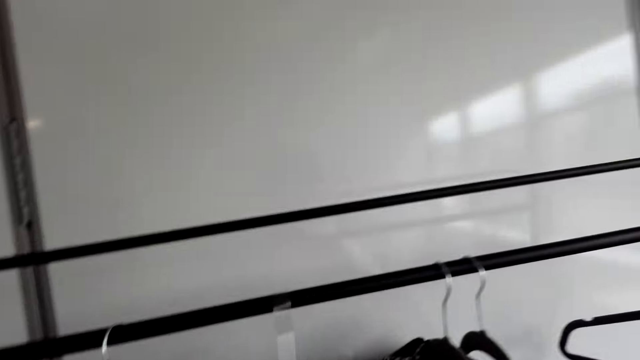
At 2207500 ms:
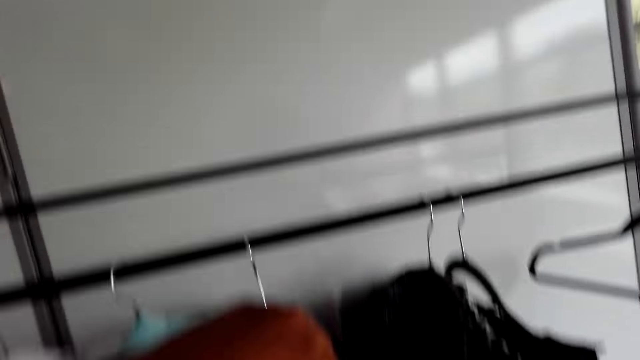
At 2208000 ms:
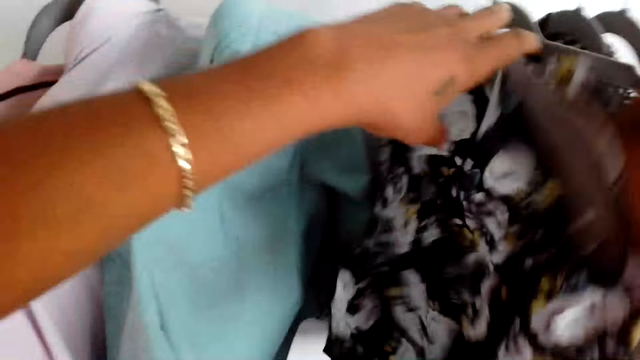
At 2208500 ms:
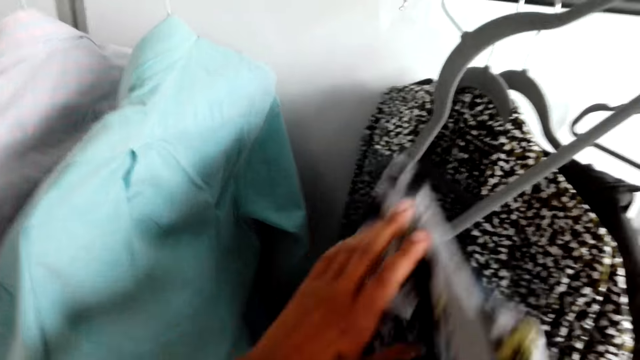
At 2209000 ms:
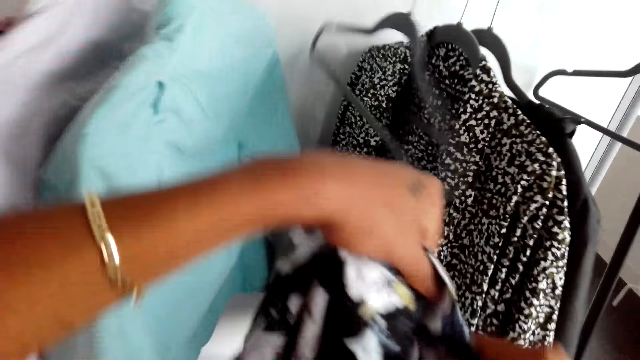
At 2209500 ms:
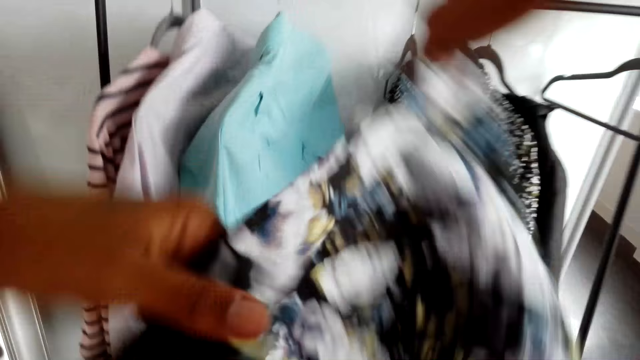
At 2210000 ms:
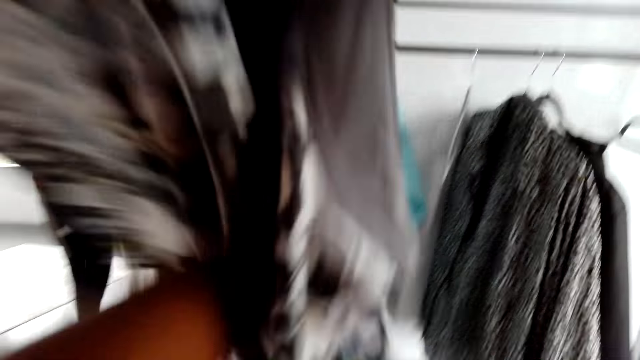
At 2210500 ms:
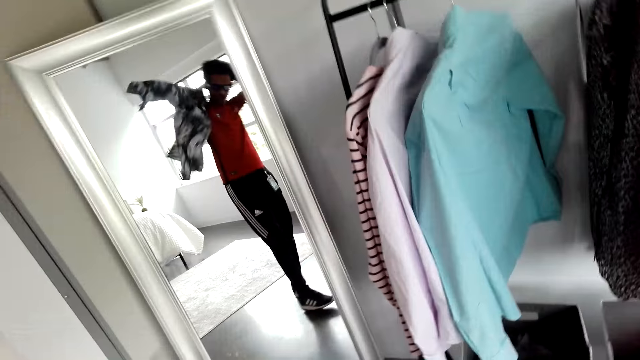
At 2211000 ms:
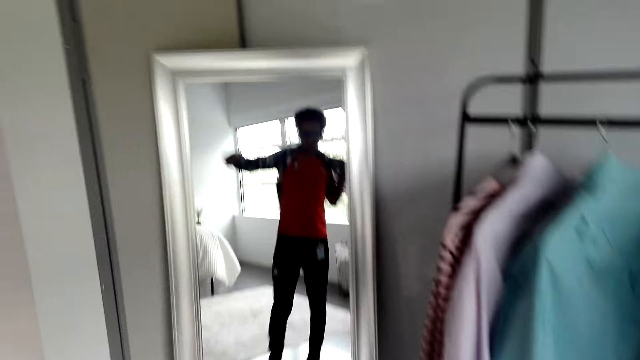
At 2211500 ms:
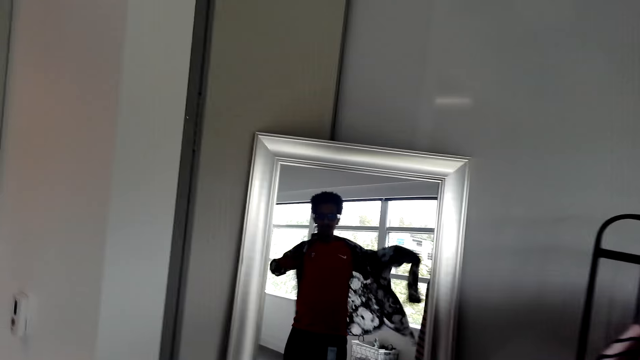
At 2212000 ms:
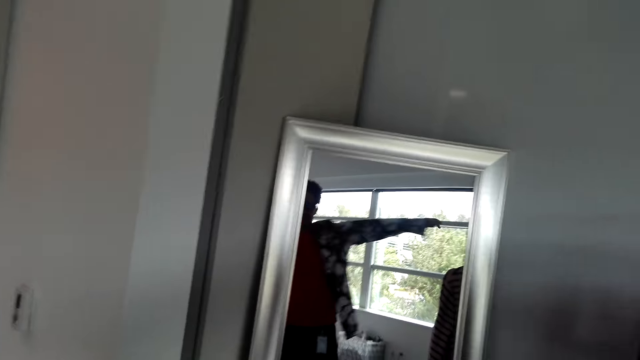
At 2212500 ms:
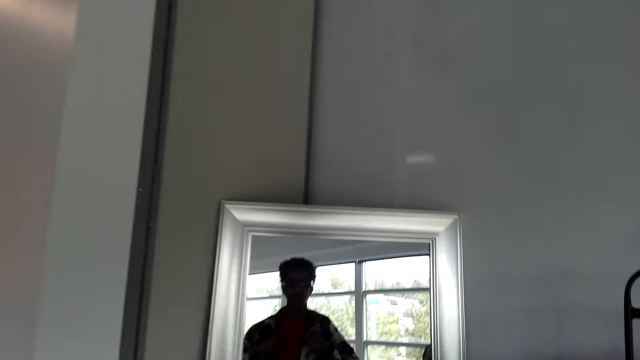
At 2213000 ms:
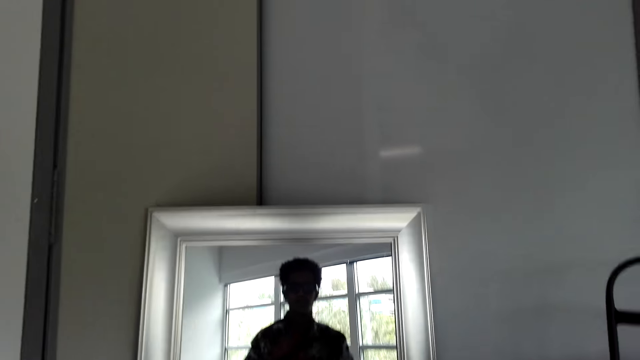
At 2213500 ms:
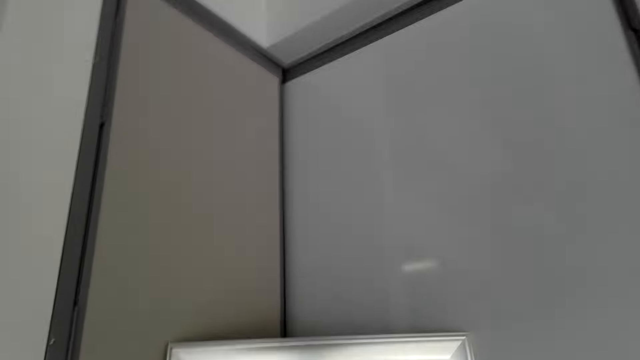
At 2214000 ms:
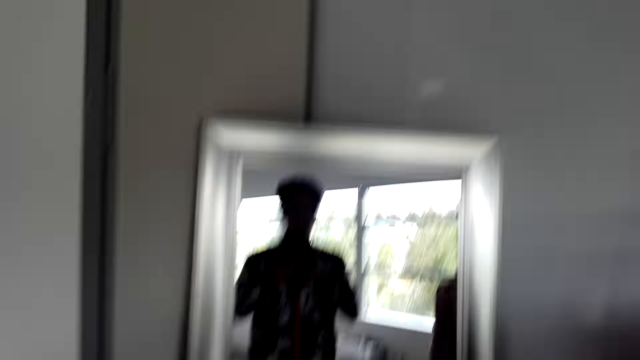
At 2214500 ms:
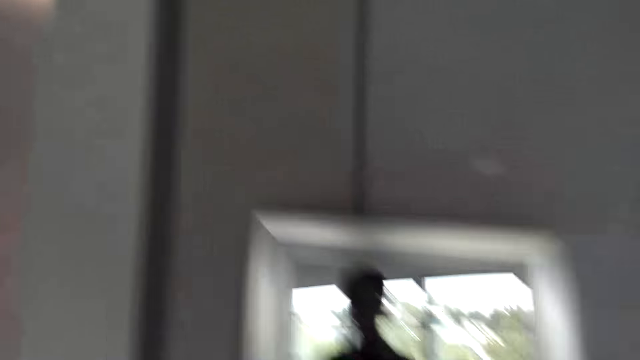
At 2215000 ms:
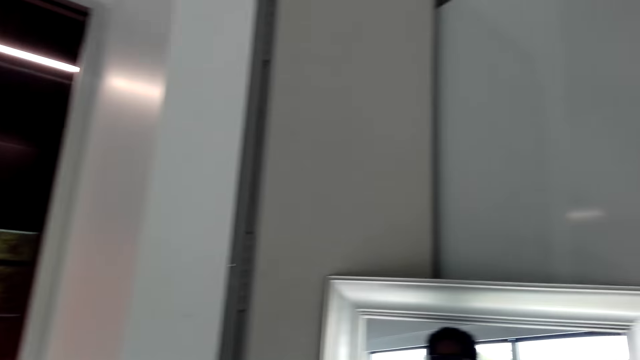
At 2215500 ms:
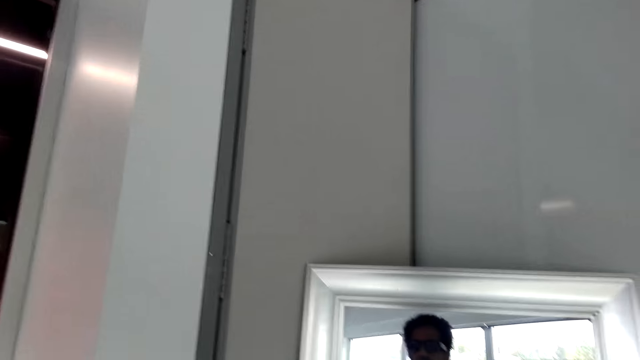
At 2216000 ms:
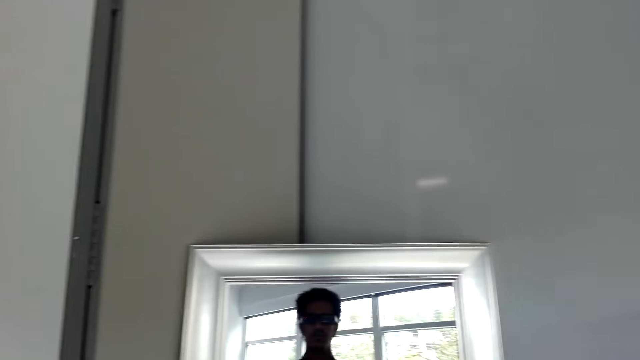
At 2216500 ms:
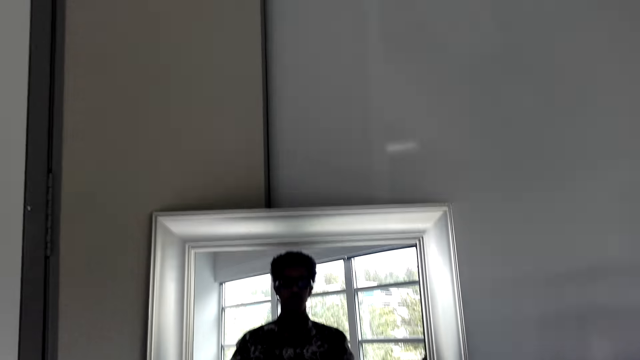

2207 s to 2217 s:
The camera wearer takes a shirt from the rack. They put on the shirt. They stand in front of the mirror and close the shirt buttons.

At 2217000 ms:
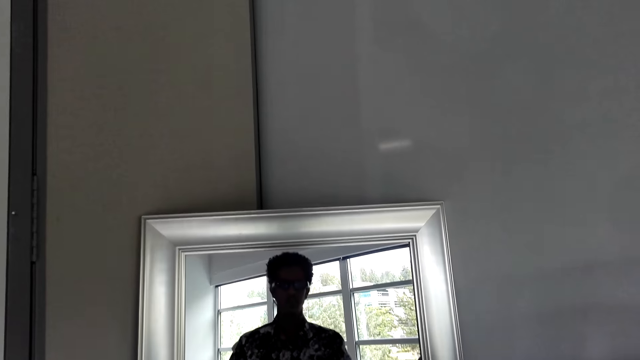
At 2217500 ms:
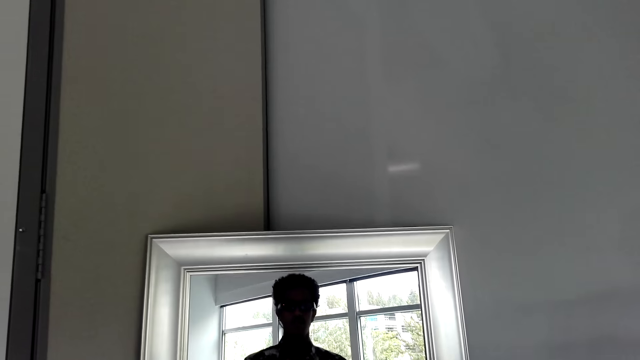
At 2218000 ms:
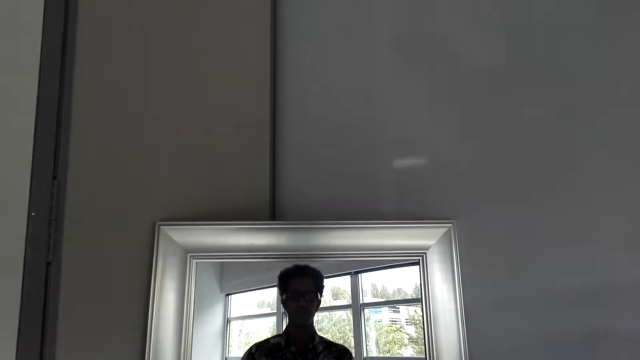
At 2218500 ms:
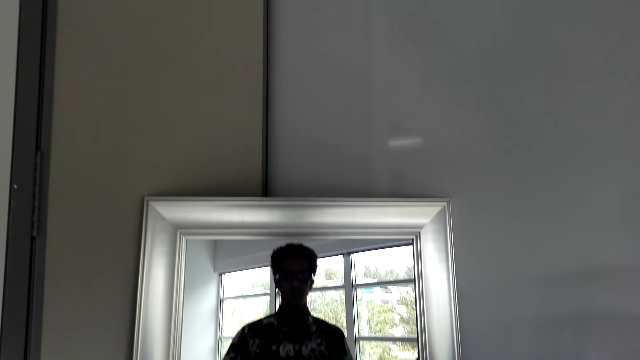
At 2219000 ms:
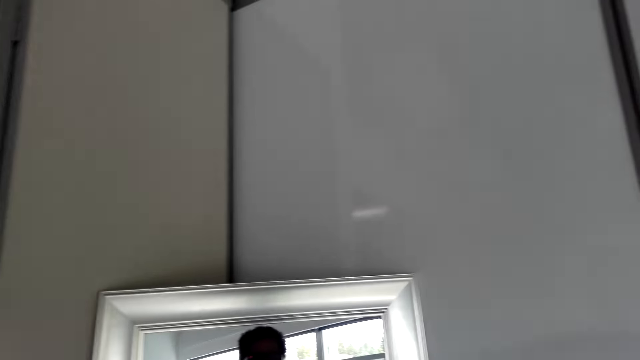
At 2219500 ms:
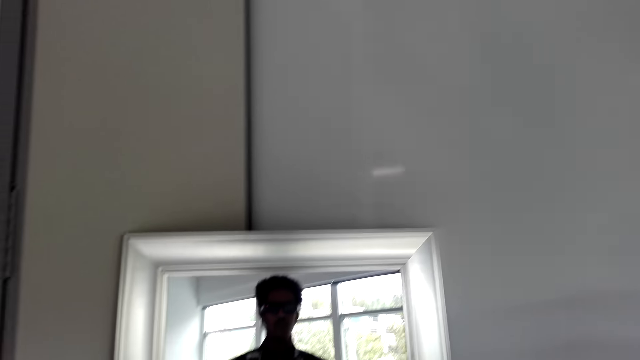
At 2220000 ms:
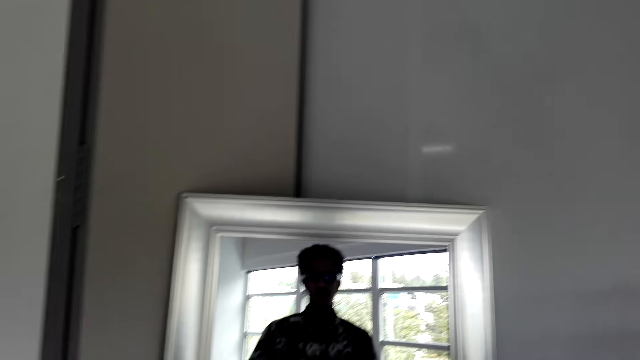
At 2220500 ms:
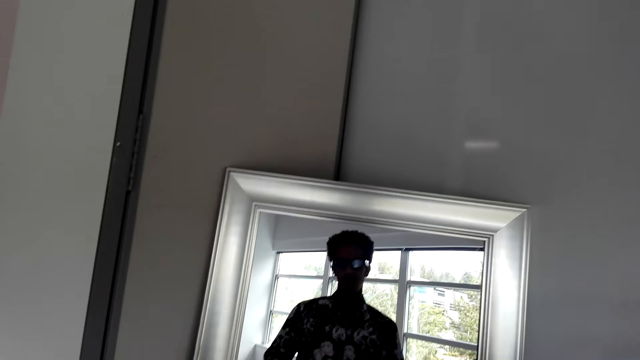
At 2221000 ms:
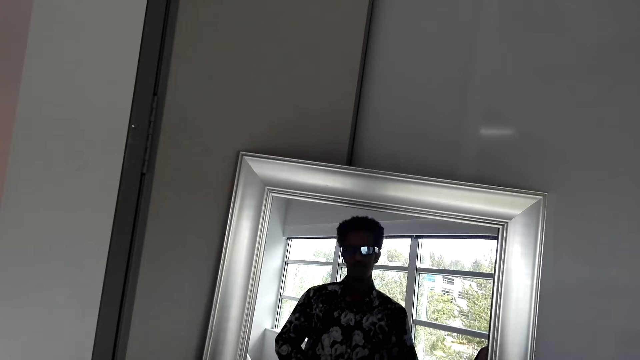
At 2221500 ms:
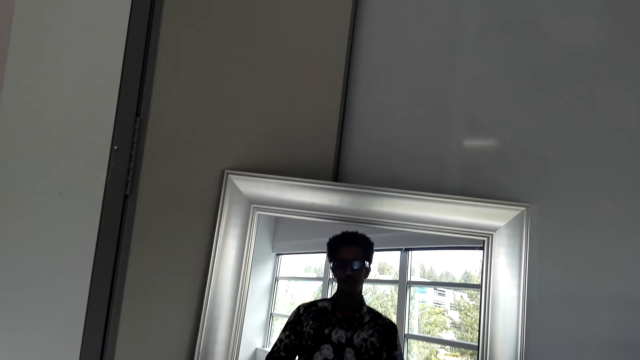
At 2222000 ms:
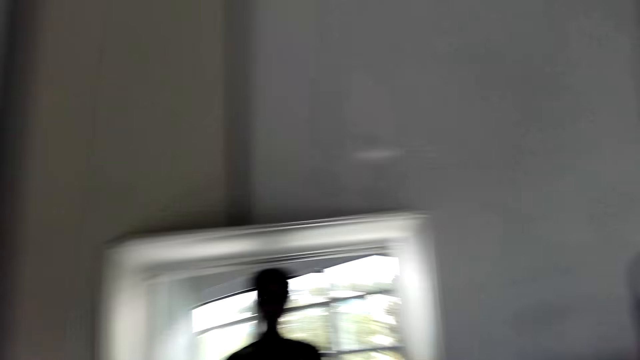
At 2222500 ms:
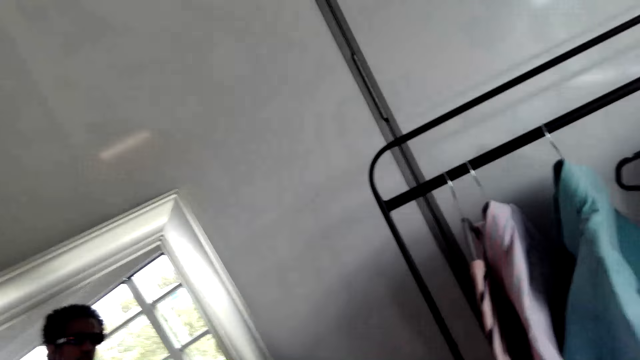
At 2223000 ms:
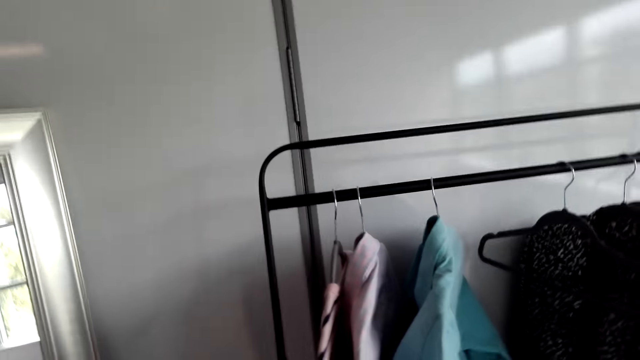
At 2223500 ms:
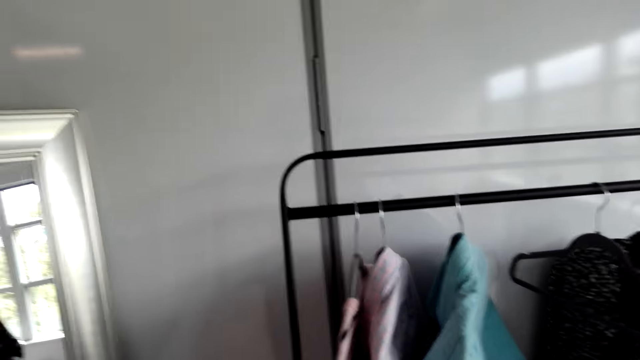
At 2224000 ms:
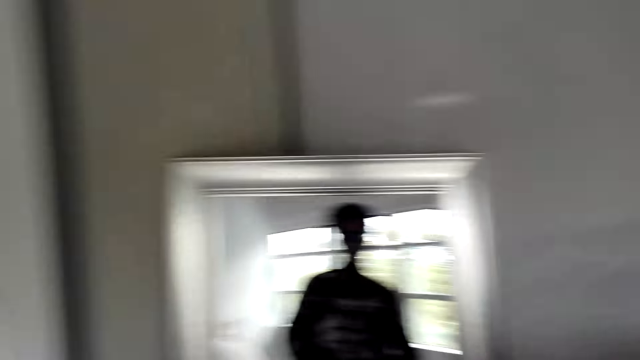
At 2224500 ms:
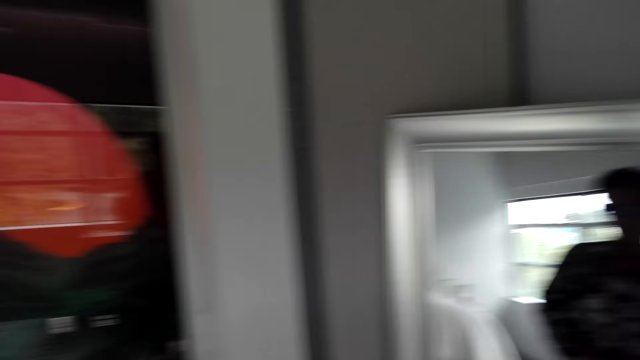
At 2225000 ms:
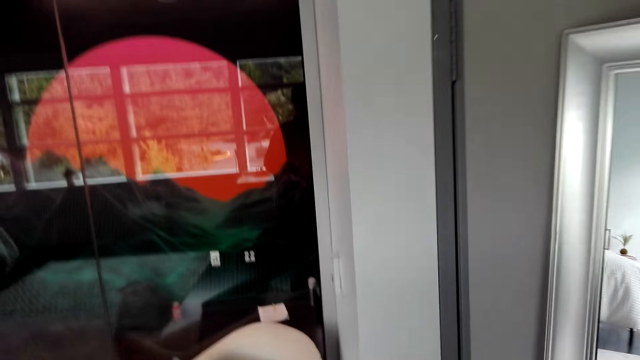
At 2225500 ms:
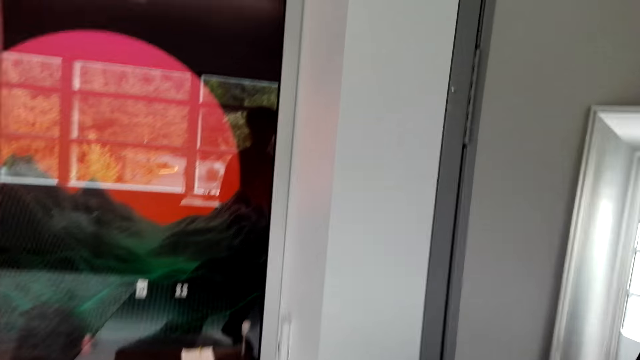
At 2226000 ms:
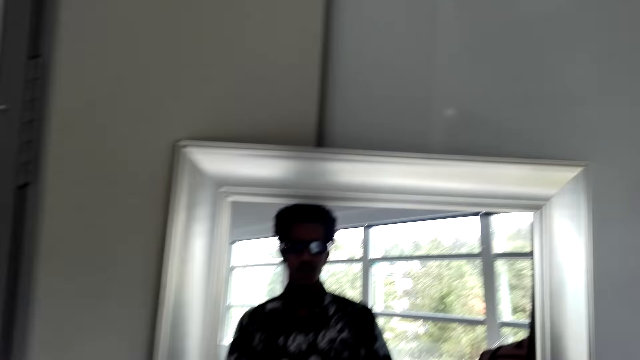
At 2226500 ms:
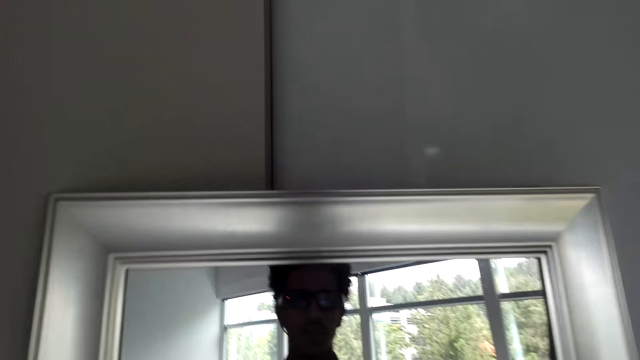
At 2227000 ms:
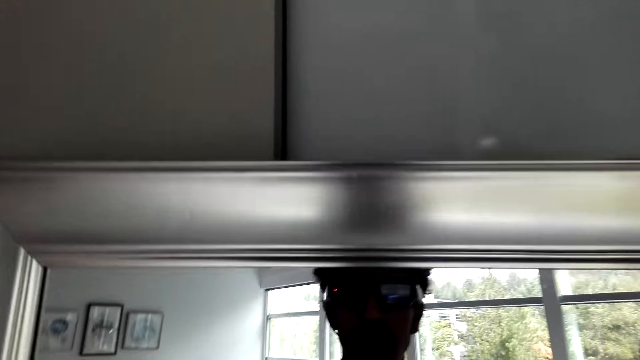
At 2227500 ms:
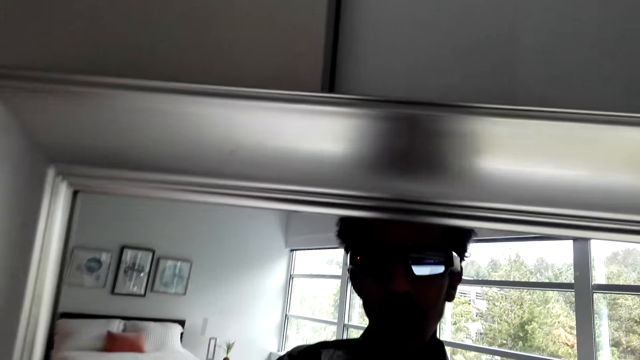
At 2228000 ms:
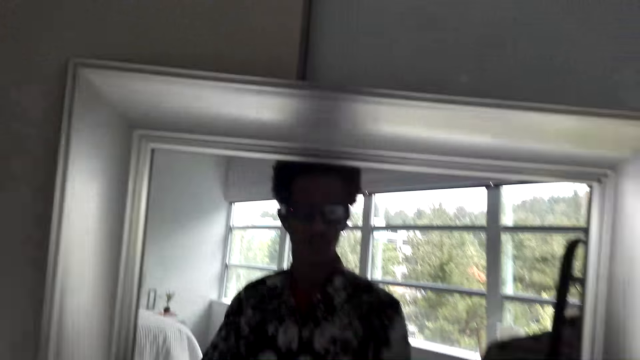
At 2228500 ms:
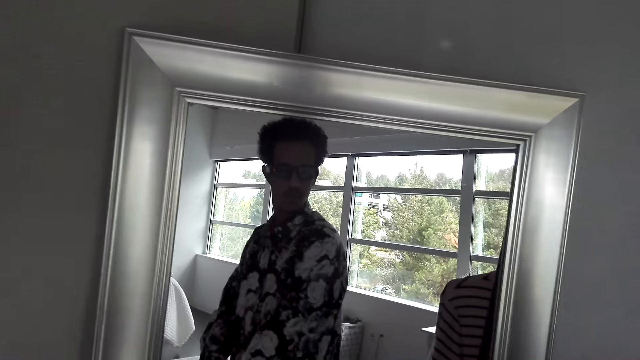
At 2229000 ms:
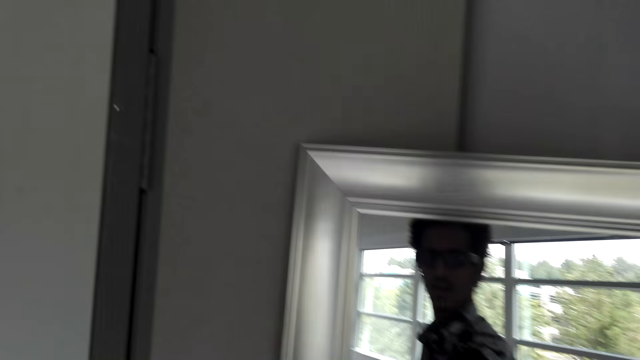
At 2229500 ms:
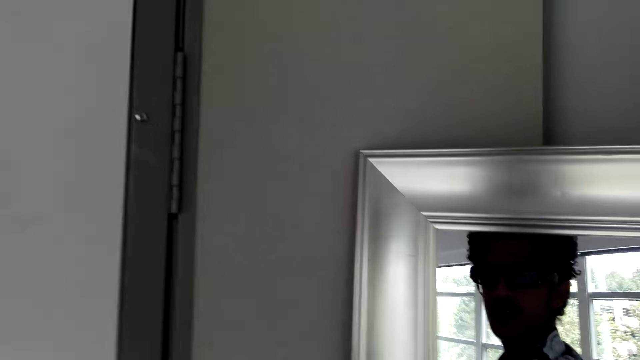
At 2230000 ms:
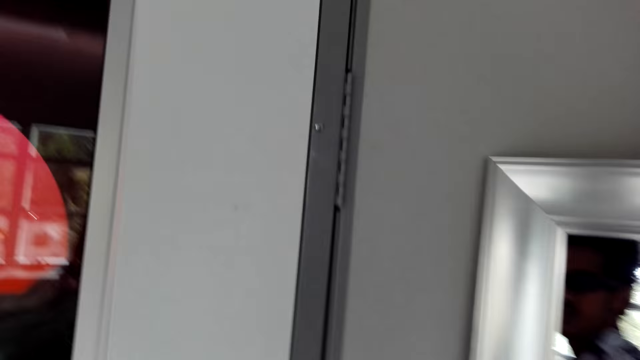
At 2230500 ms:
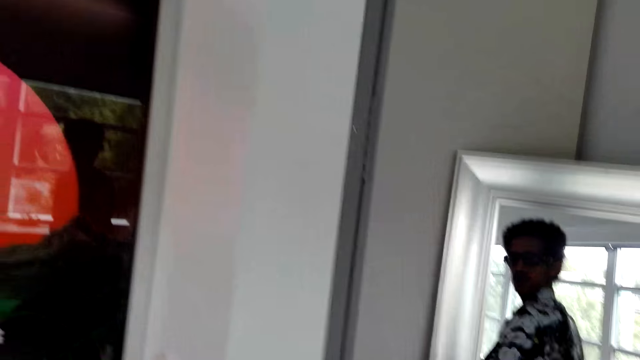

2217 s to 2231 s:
The camera wearer buttons up. They look at themselves.
